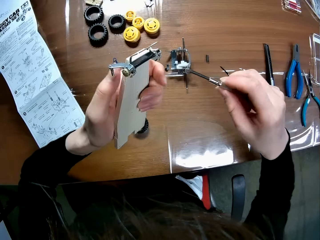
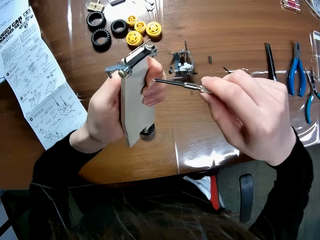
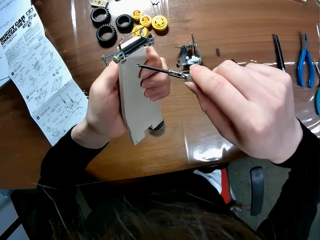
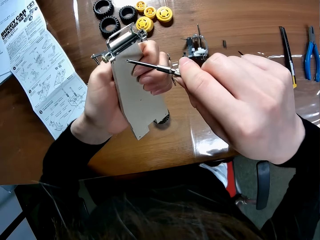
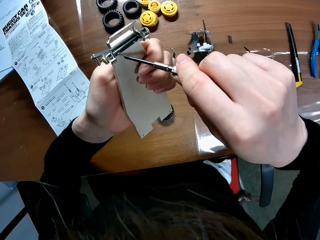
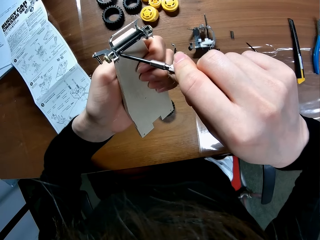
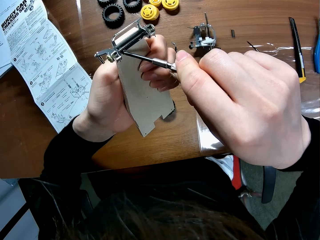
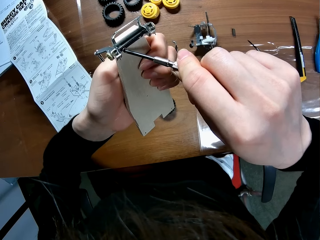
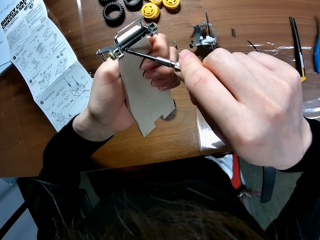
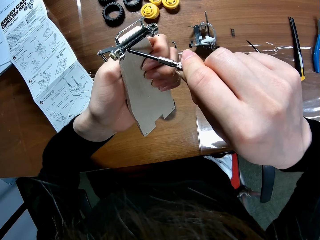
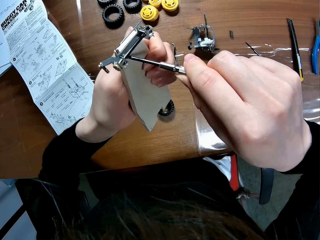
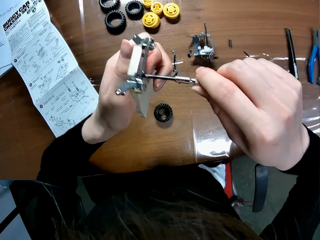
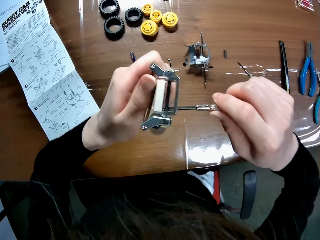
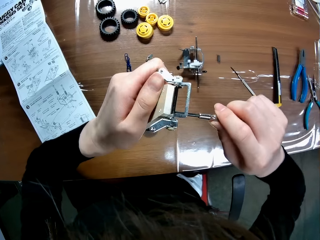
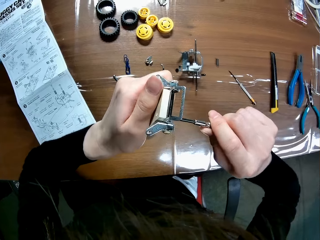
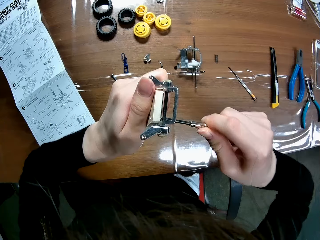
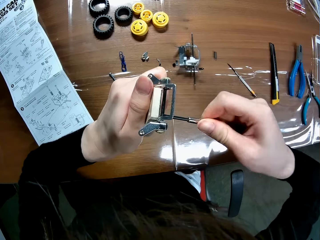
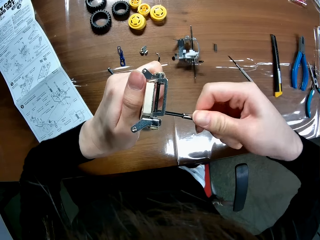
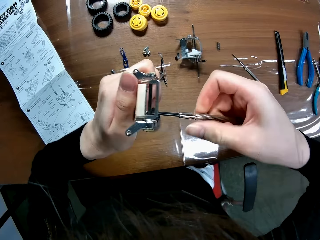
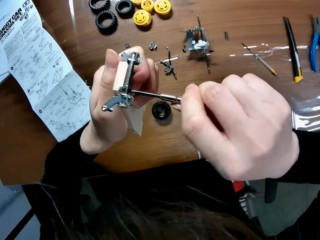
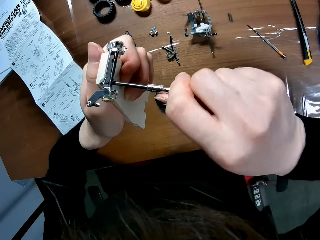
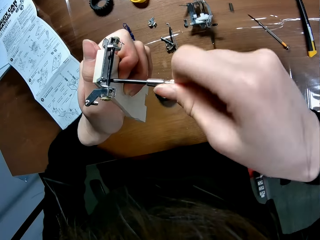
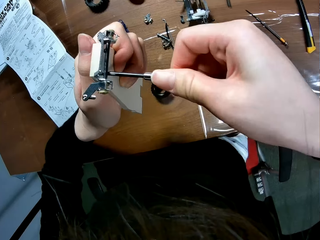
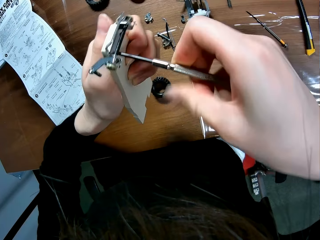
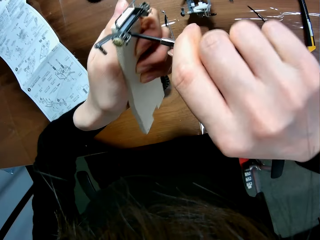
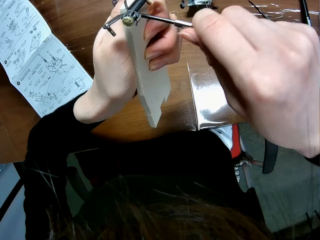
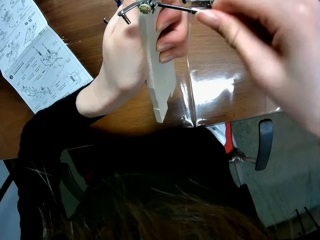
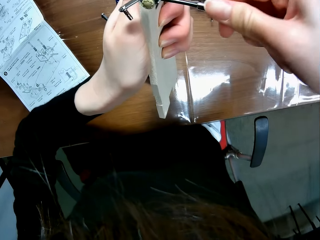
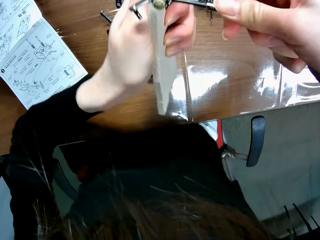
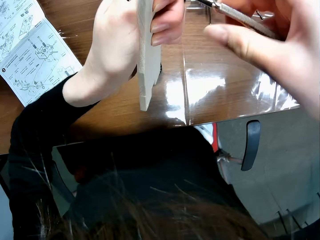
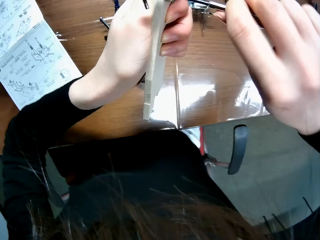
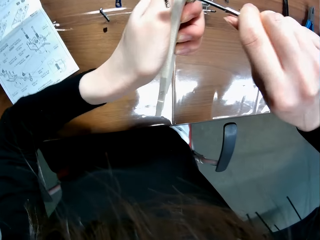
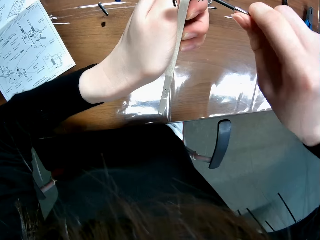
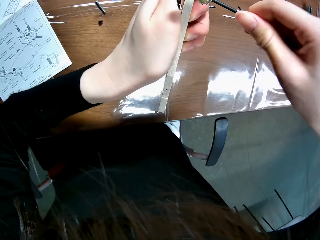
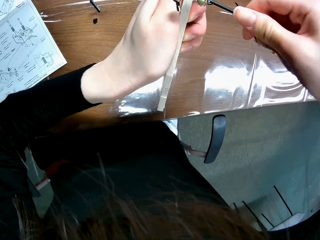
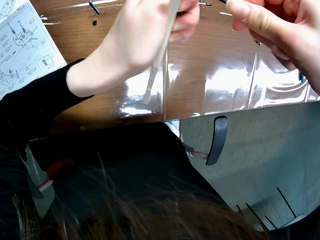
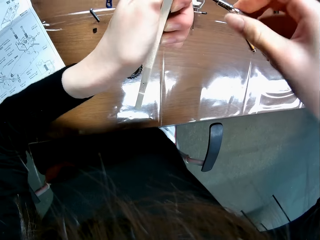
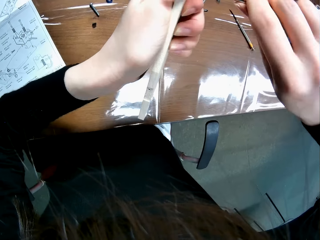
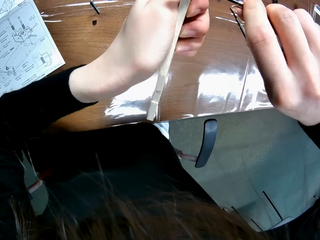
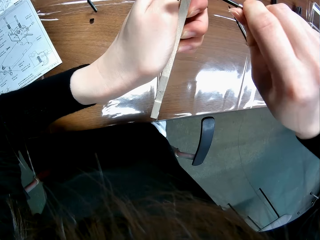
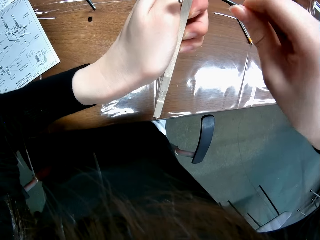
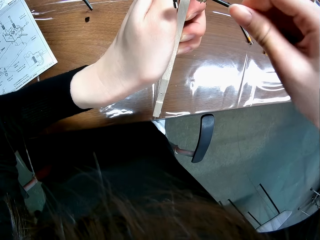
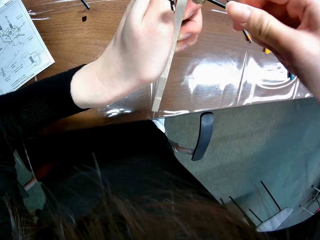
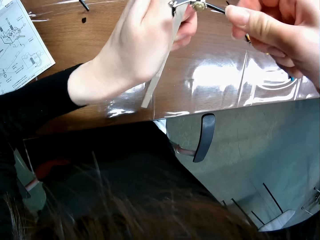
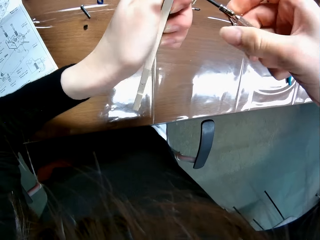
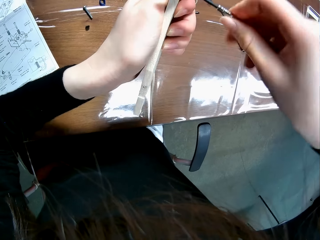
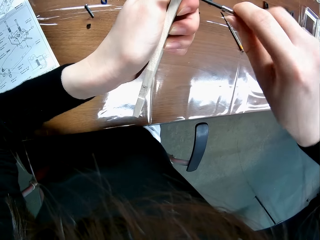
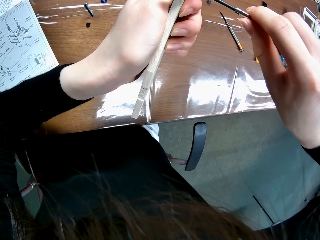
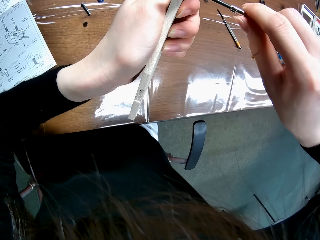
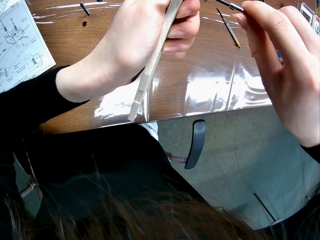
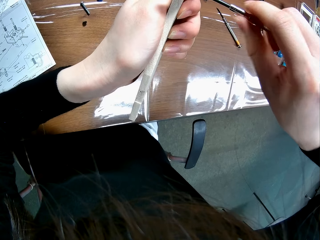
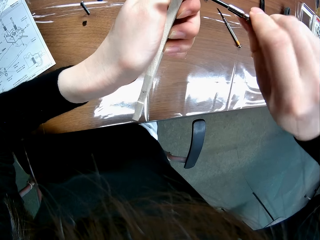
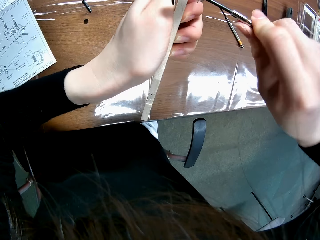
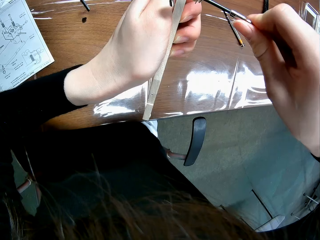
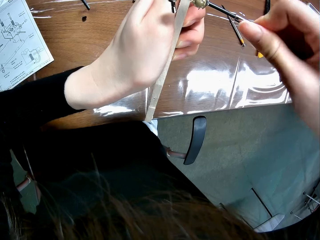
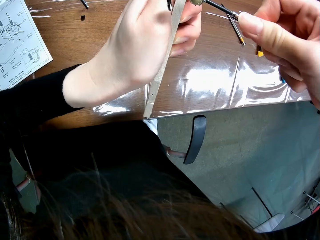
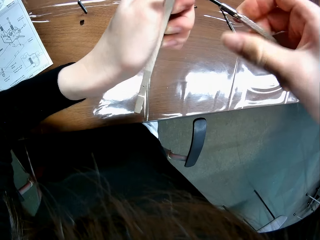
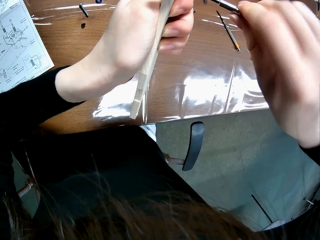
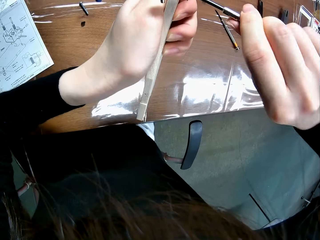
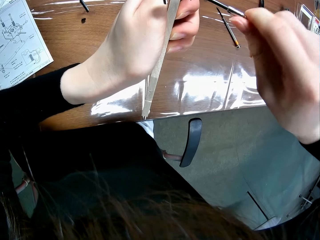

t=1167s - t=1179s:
The camera wearer picks another screwdriver from the table with their right hand. They move their hand towards the remote controlled car chassis plate or wooden mechanical model. They screw the piece to the sheet of the wooden mechanical model with the screwdriver.

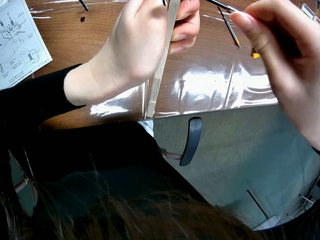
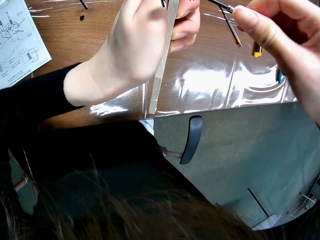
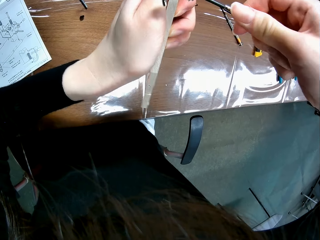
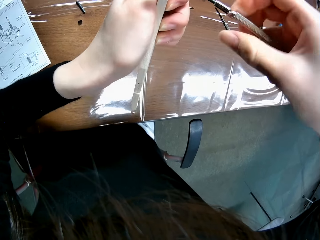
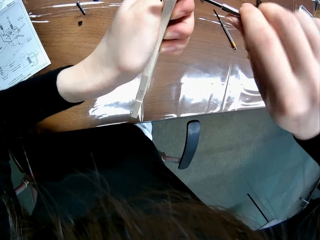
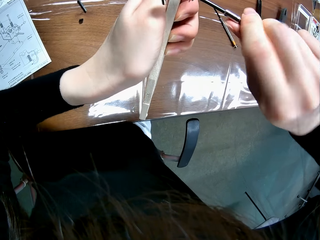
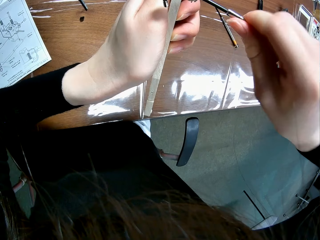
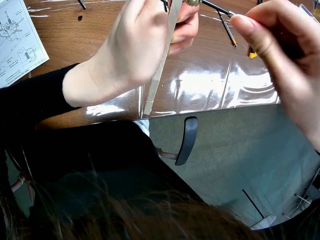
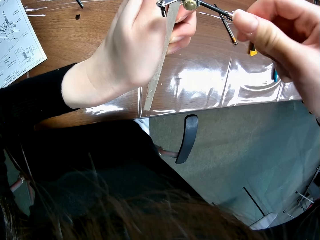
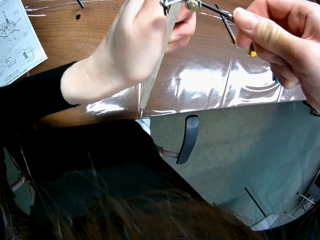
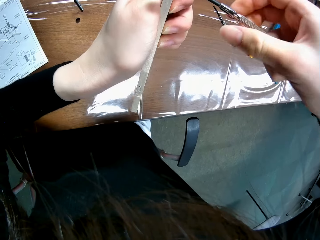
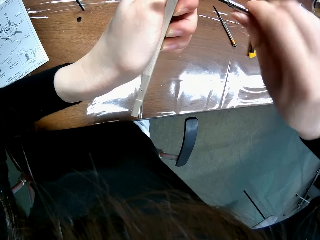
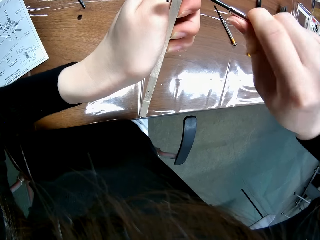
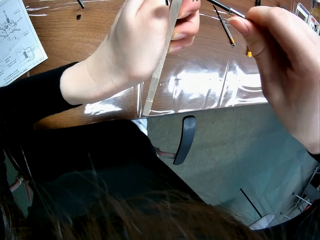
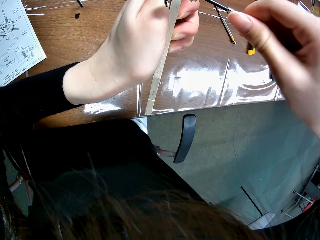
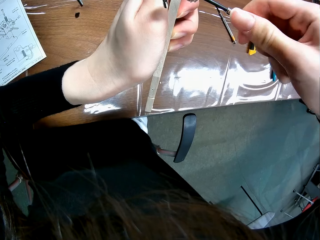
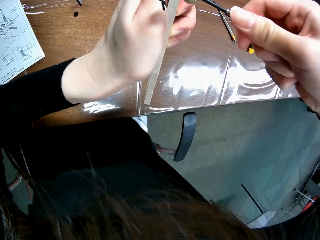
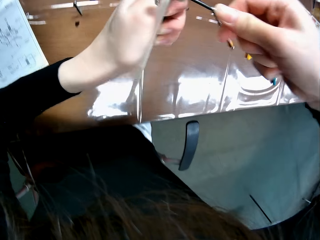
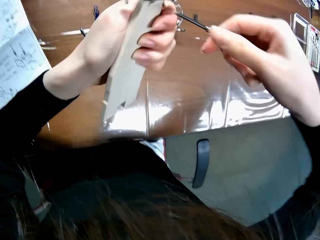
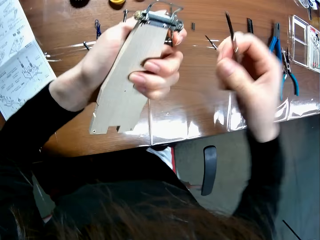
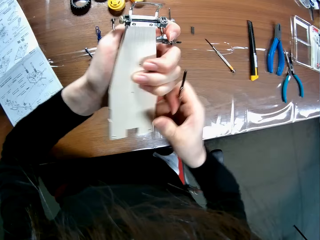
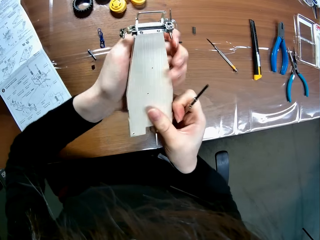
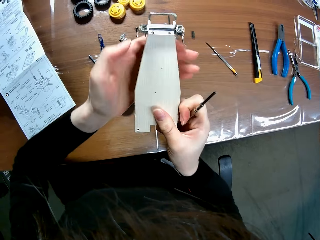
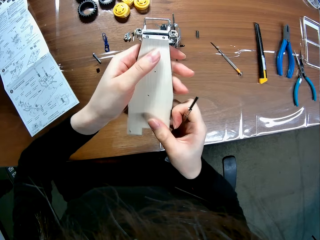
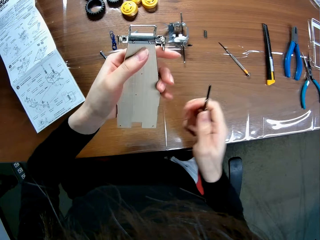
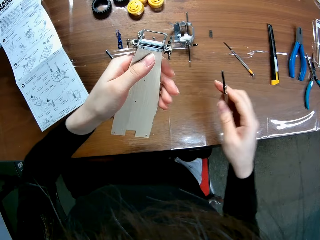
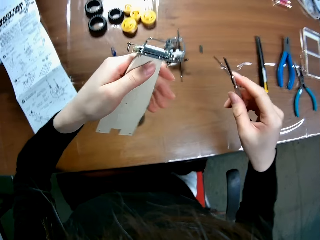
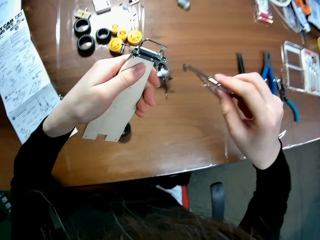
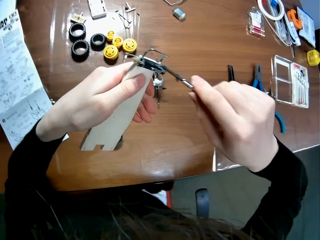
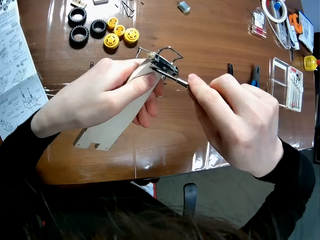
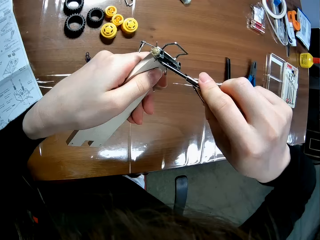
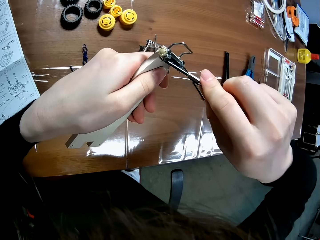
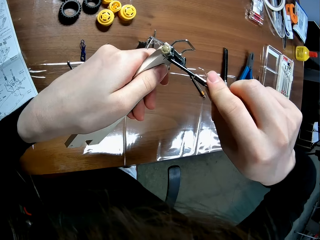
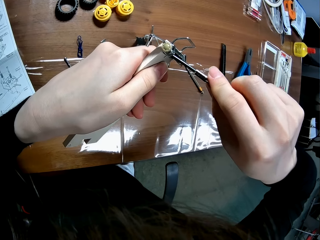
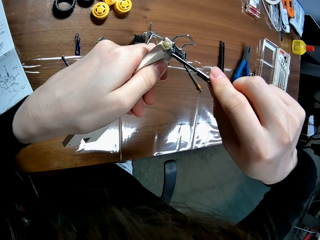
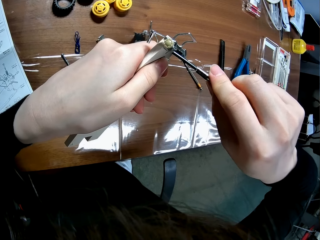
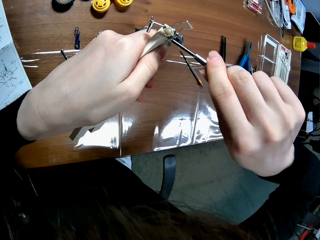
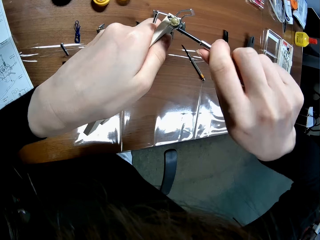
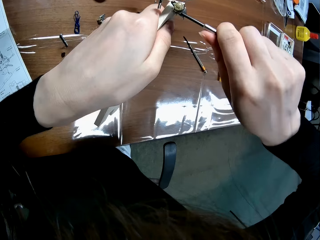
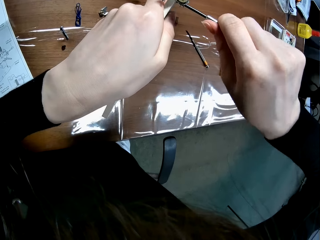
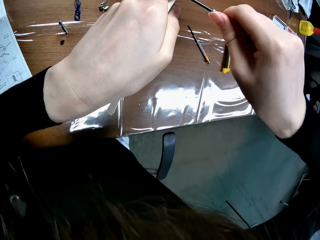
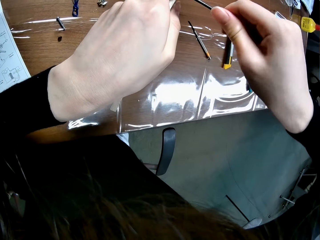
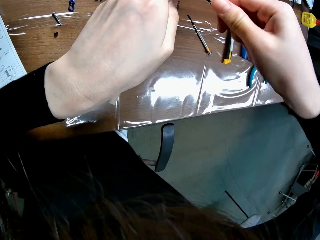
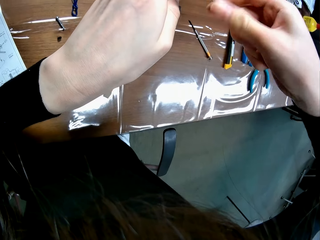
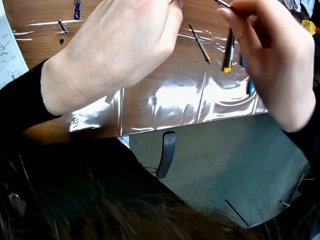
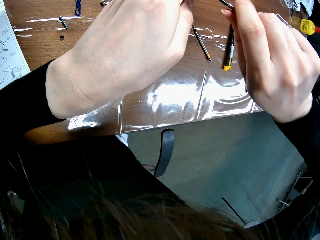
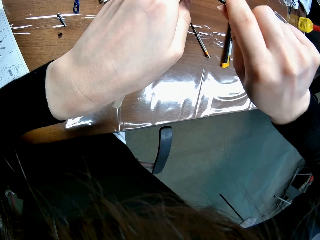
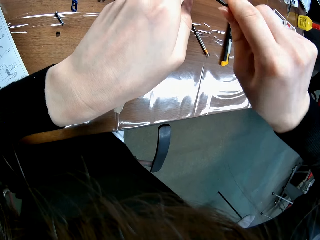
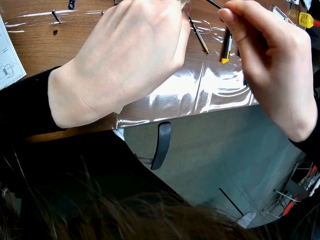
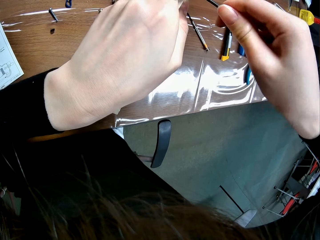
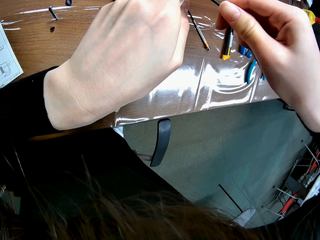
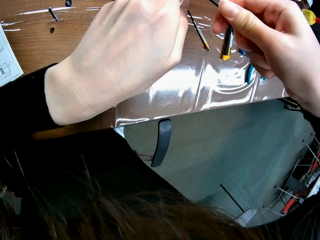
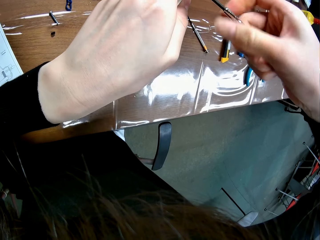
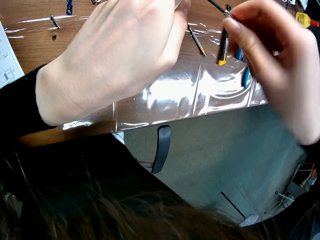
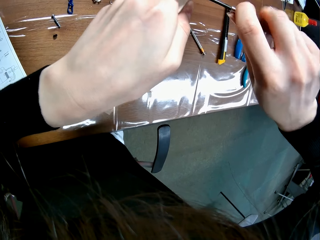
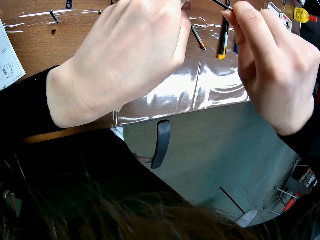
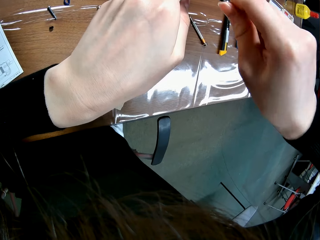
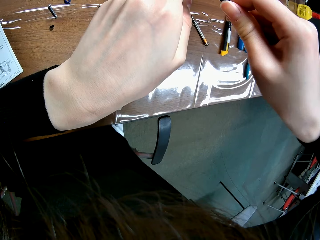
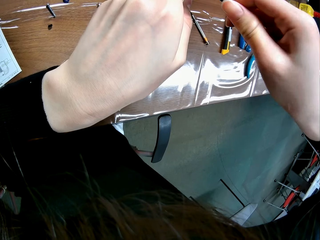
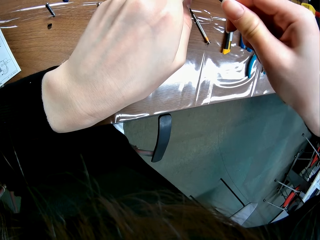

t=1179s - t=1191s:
The camera wearer removes the screwdriver from the wooden mechanical model. They move their hand backwards. They move their hand forwards. They screw the piece to the sheet of the wooden mechanical model with the screwdriver.
